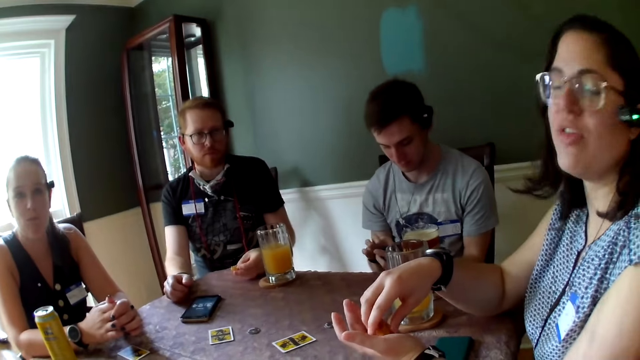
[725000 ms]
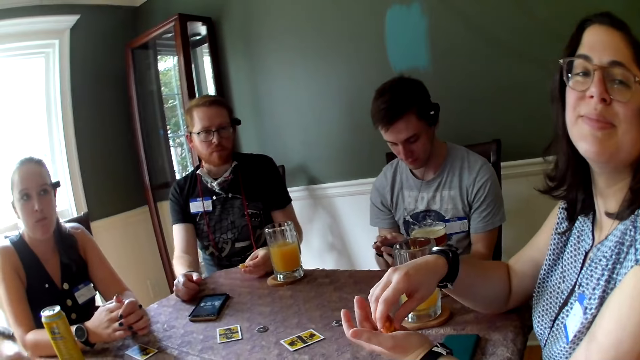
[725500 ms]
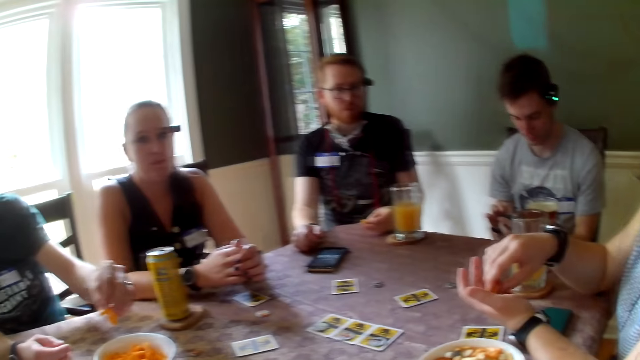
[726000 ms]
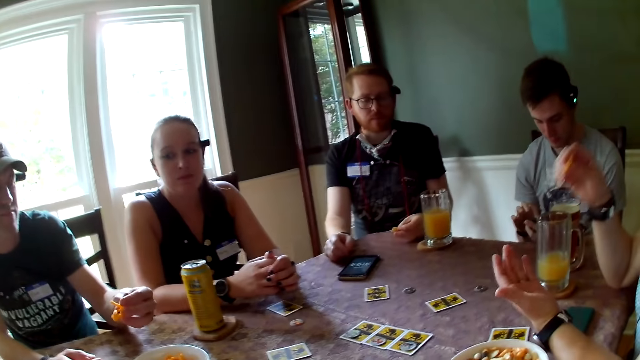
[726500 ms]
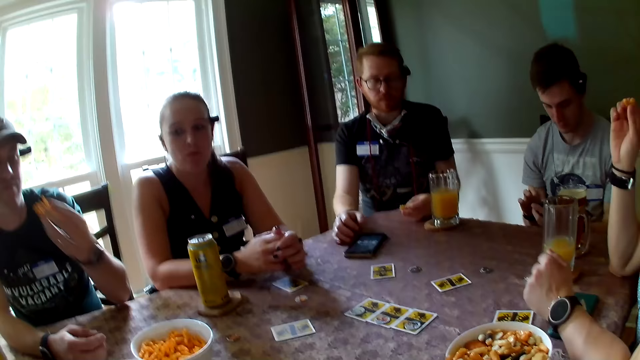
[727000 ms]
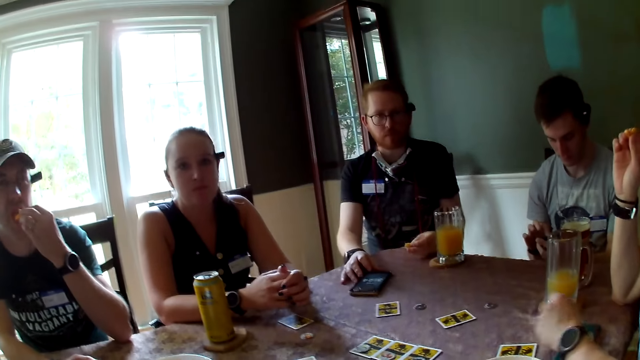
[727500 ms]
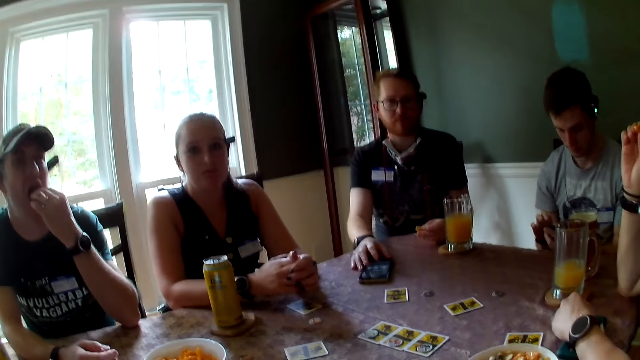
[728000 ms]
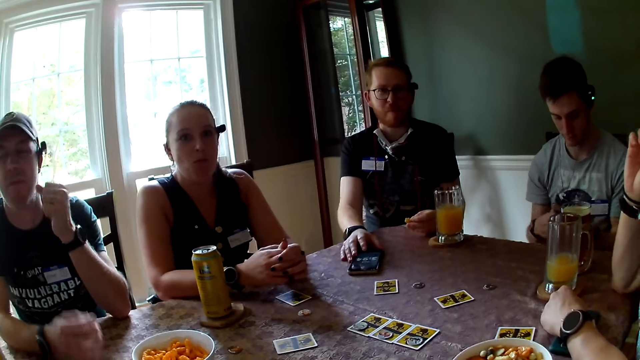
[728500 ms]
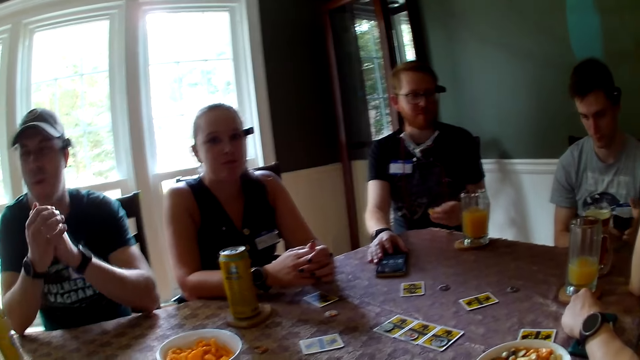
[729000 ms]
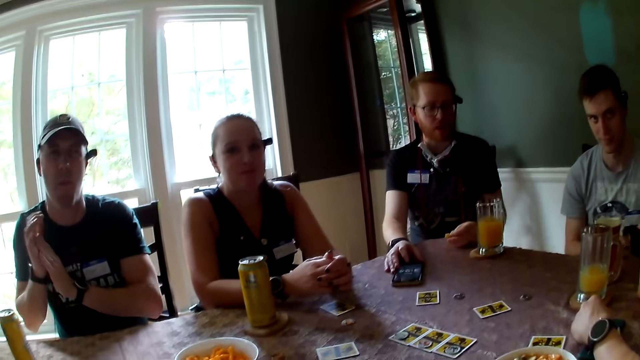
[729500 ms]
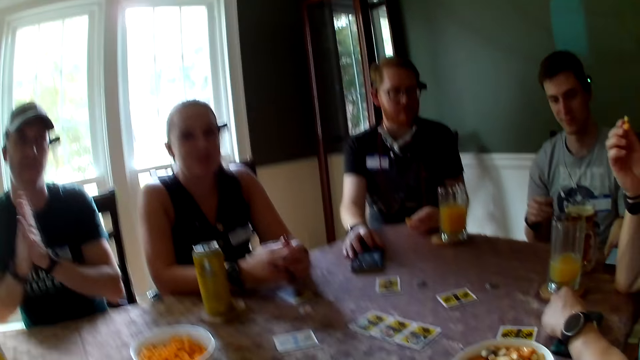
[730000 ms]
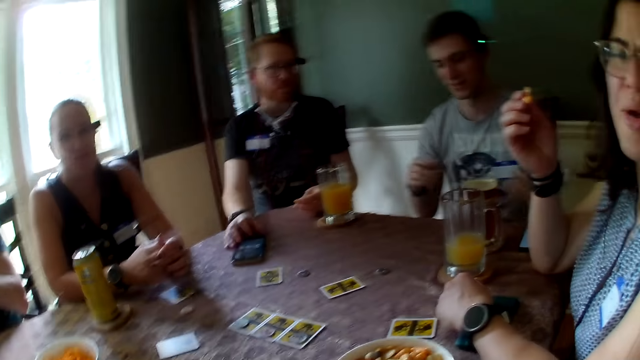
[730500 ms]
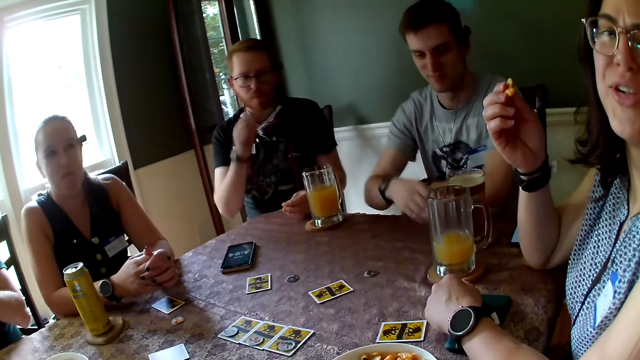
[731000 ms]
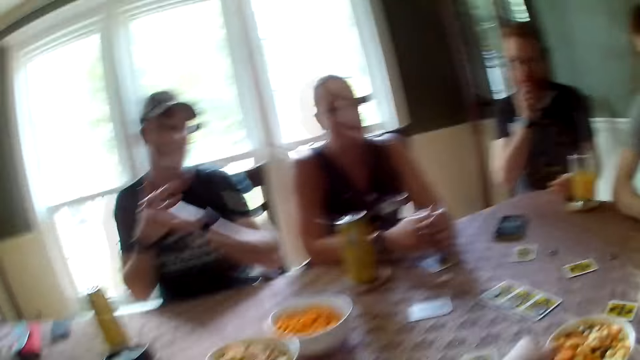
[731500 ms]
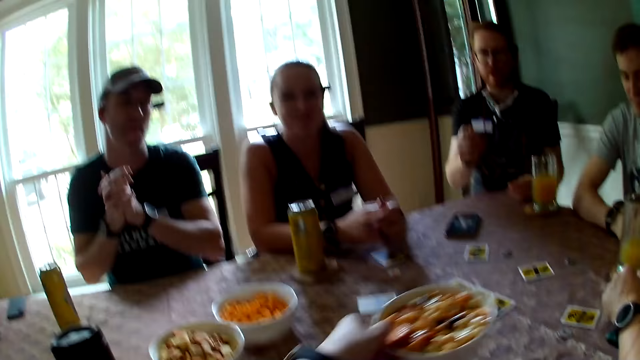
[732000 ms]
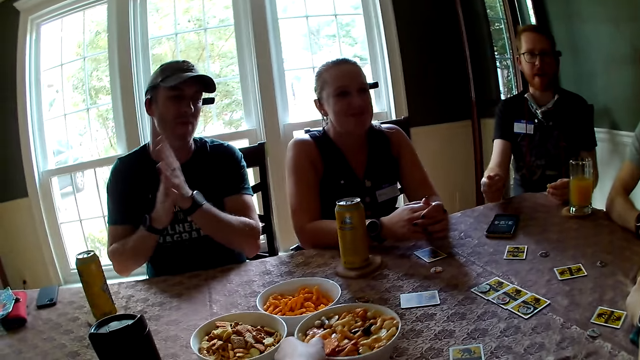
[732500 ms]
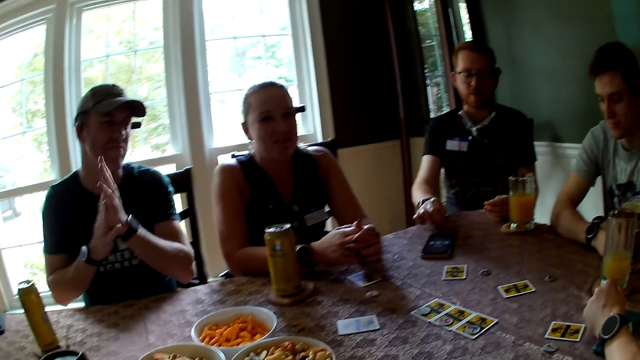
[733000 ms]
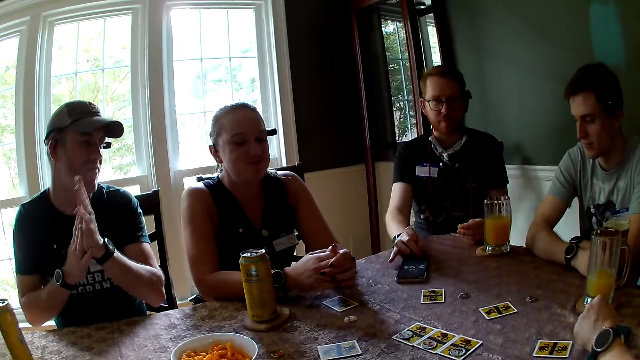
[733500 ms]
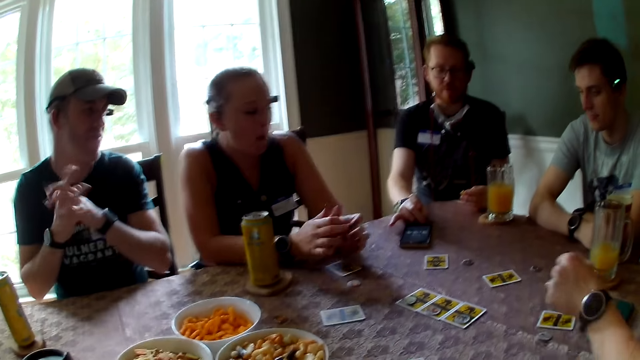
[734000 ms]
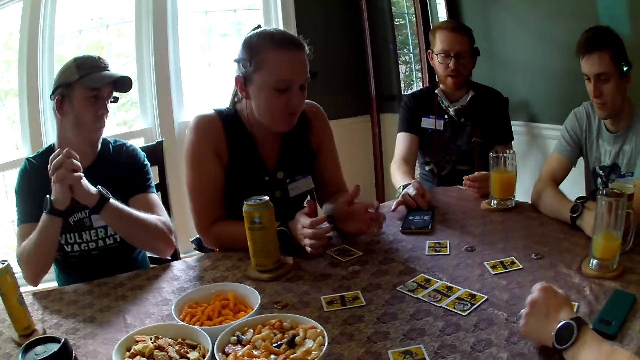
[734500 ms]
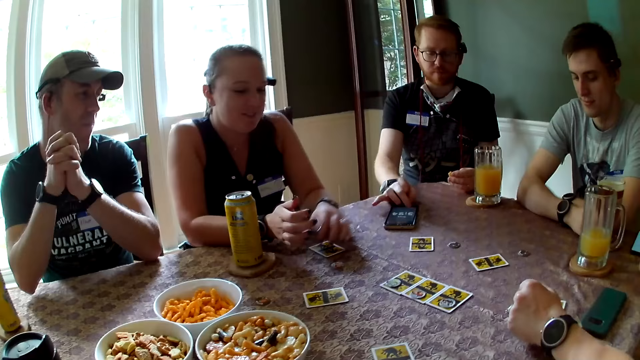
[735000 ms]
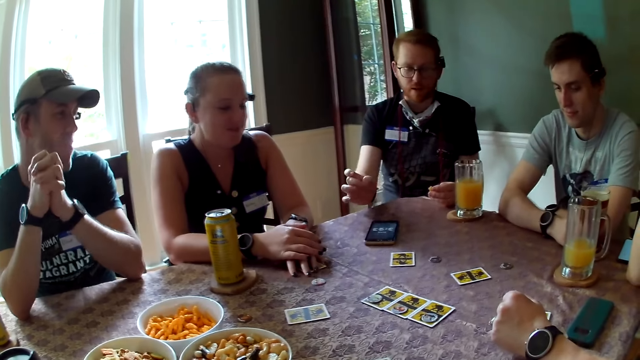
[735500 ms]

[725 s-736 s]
A woman interacts with the camera wearer. She speaks. A man eats cheese puffs in his left hand. He rubs both hands. The camera wearer picks up the bowl from the table with her left hand. She drops the bowl in her left hand on the table.

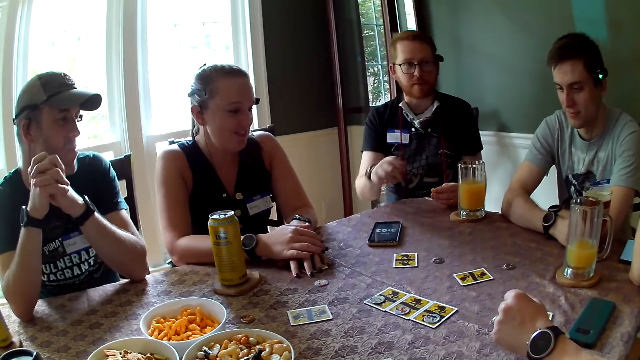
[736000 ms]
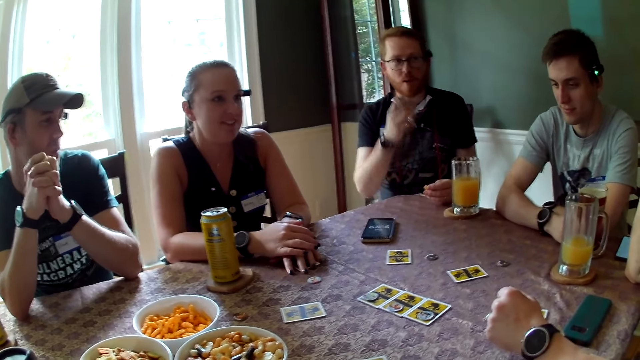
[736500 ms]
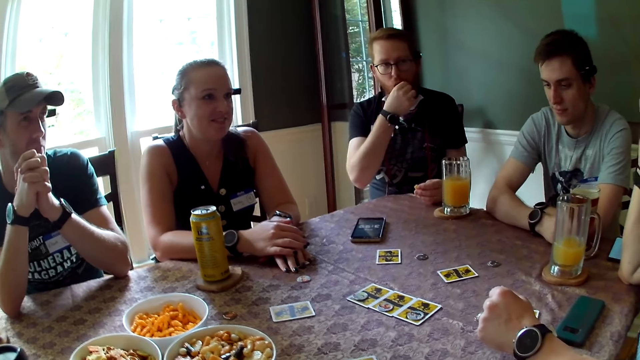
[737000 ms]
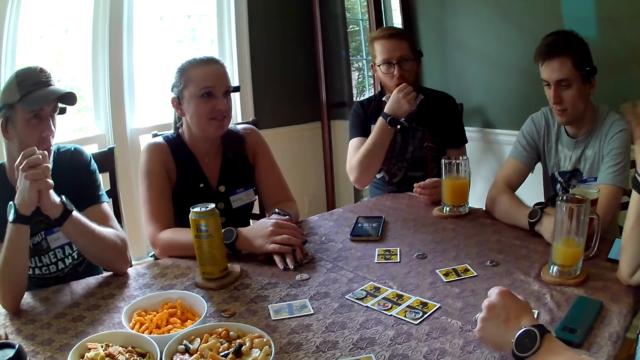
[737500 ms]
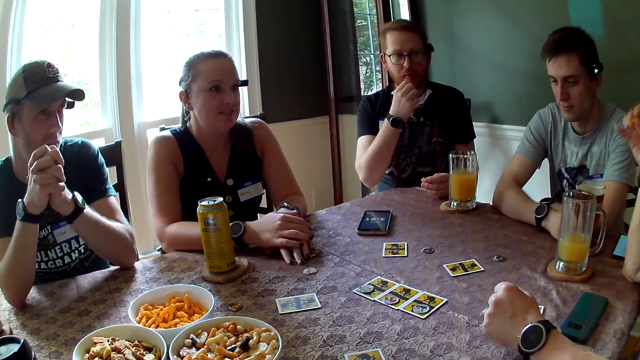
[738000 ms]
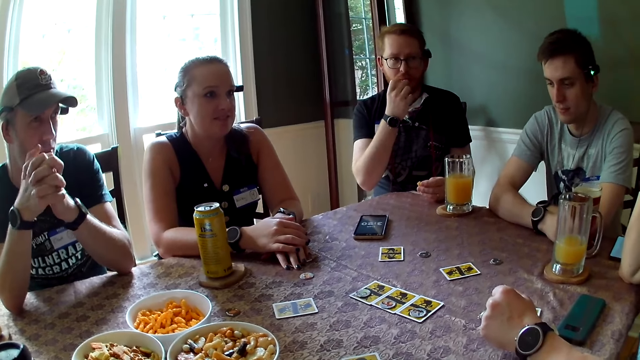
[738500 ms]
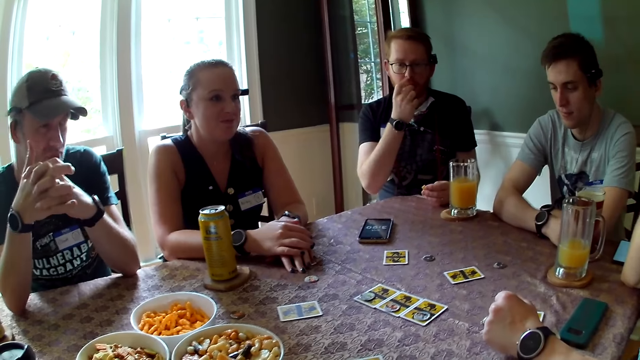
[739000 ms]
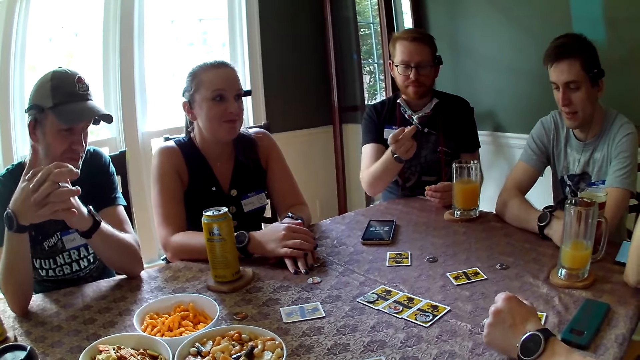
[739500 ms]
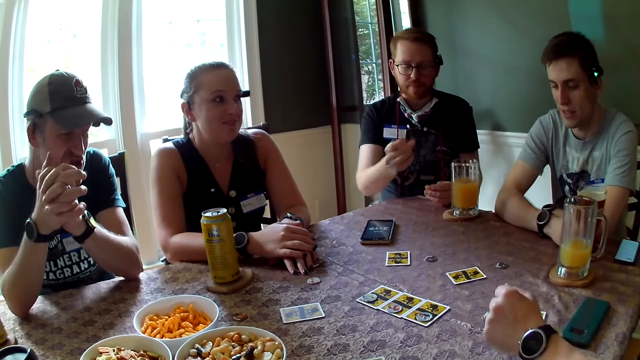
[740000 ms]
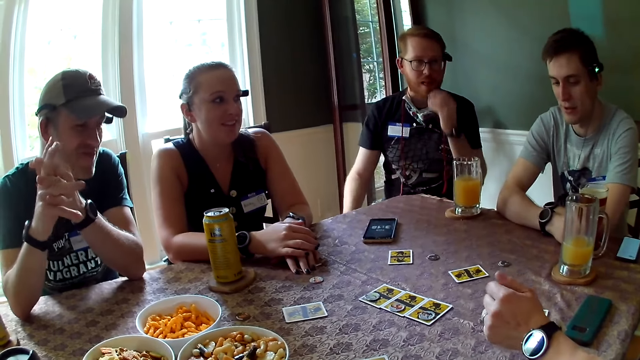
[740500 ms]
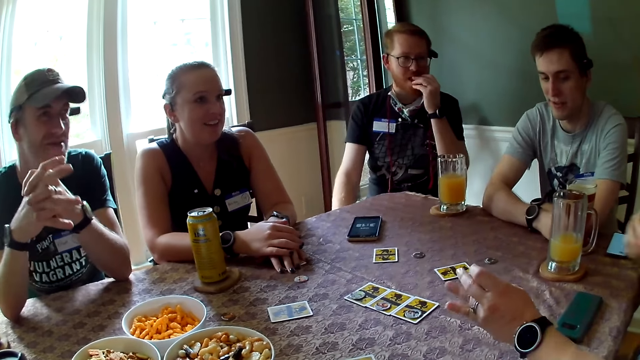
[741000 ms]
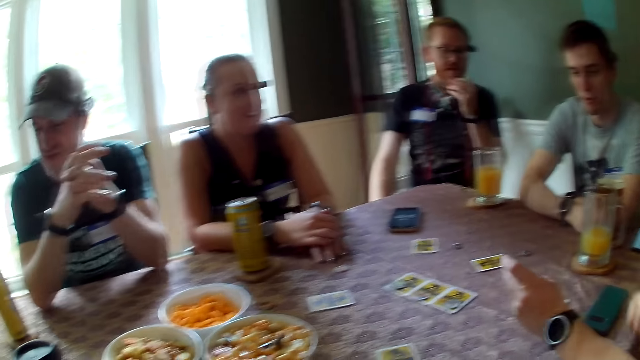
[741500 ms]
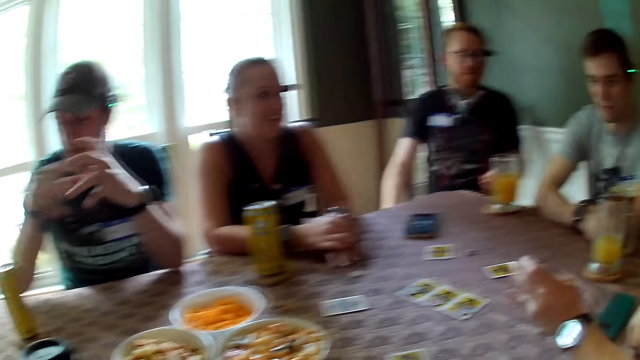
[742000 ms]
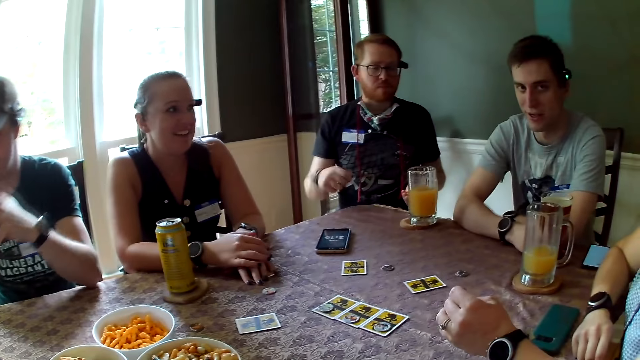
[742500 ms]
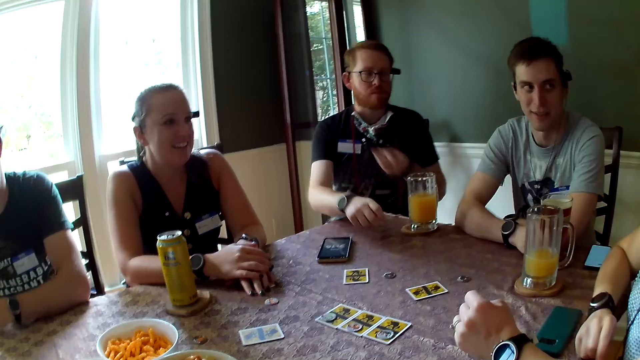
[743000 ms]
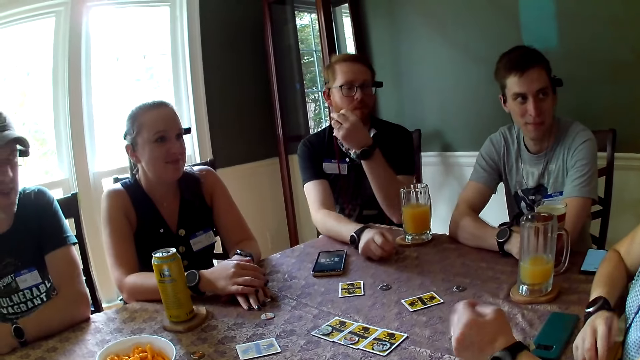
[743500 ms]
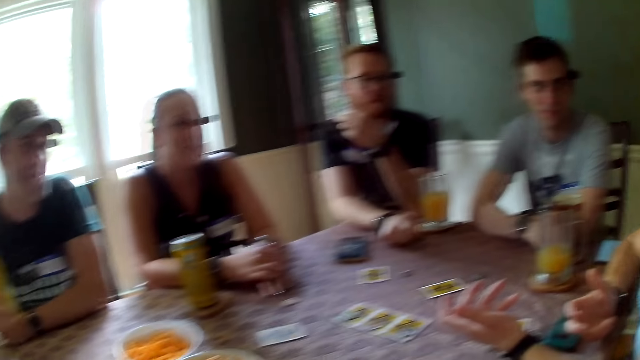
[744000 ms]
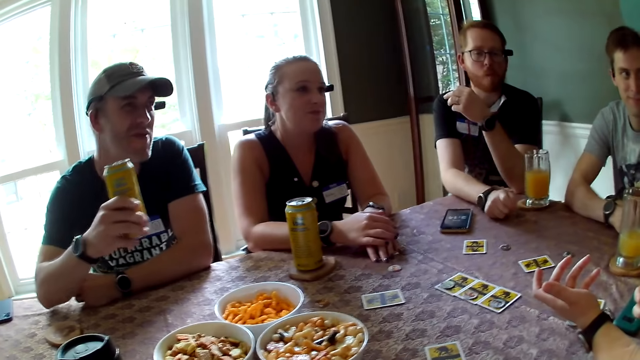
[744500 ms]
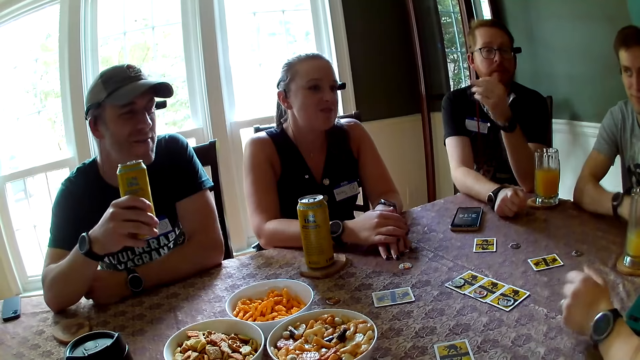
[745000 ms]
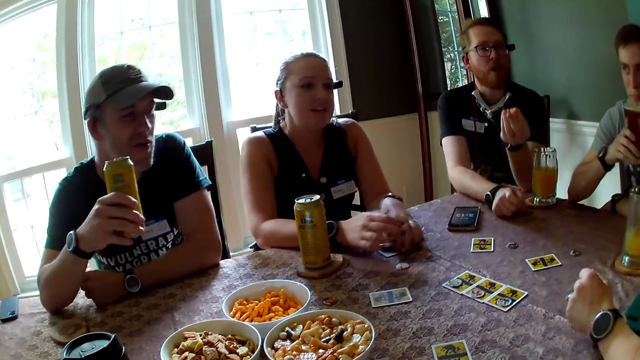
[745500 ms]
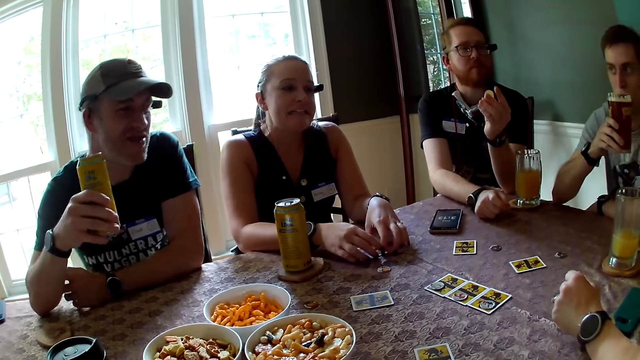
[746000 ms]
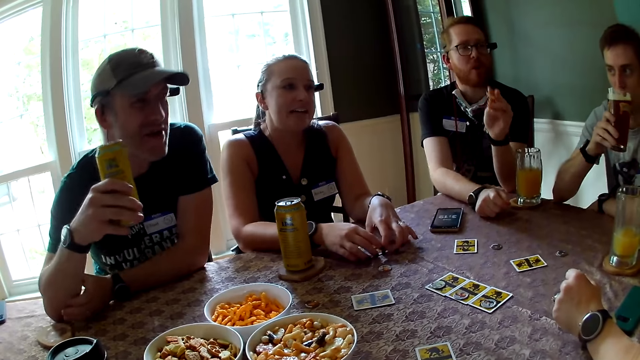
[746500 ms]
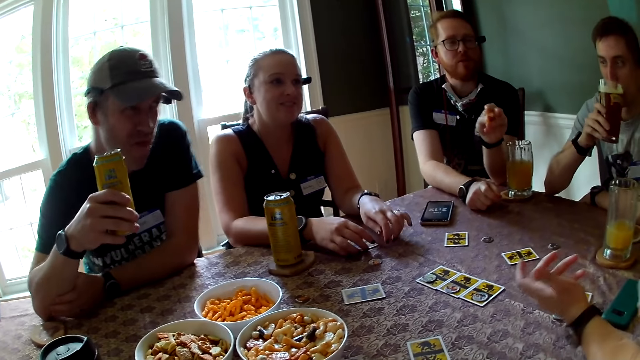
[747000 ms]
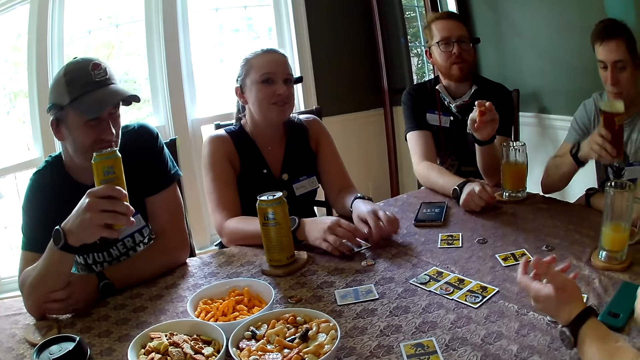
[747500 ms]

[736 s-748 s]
A man removes corn from the mouth. Another man drinks soda.
